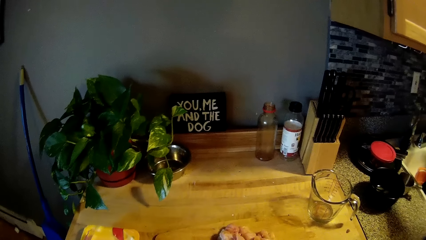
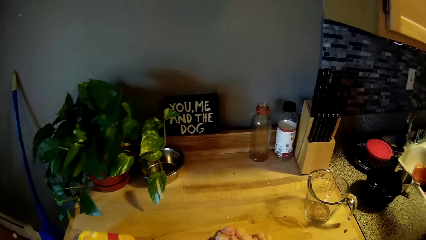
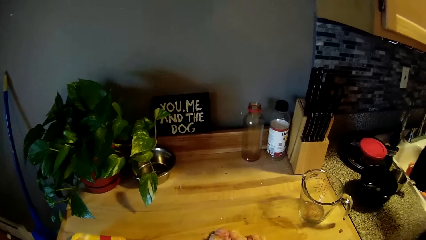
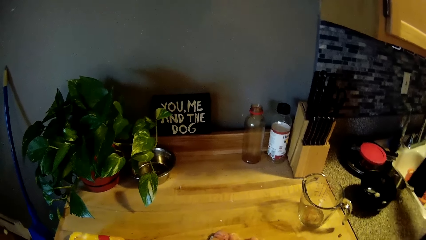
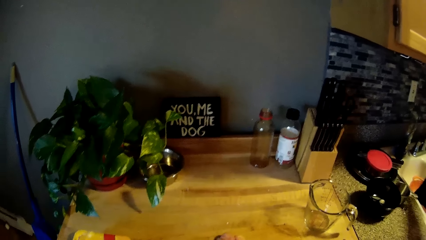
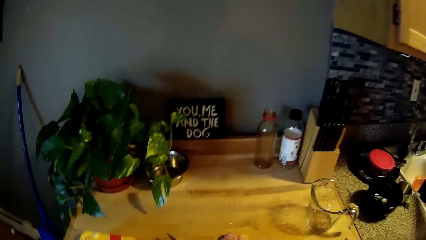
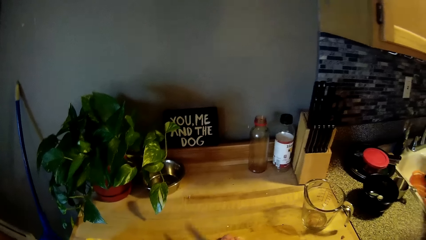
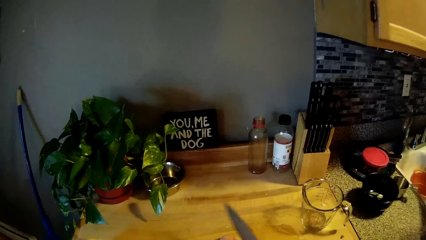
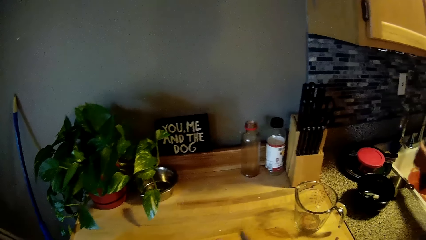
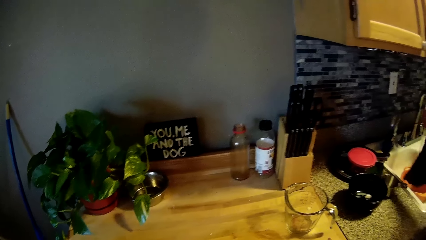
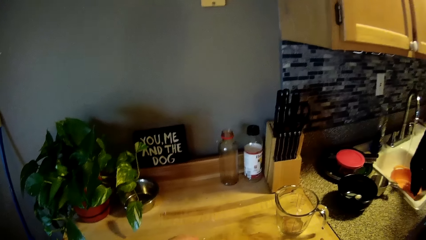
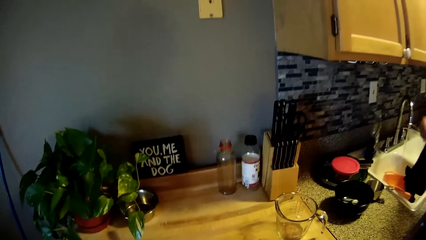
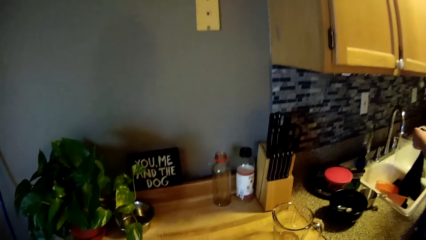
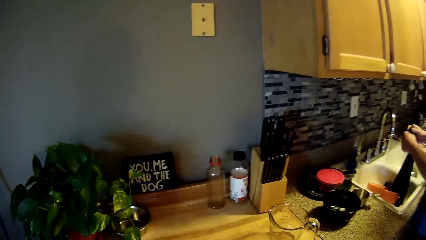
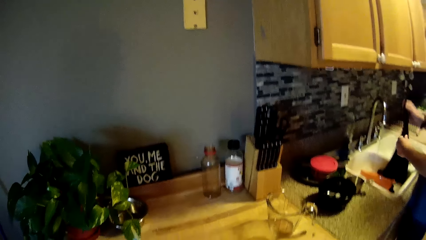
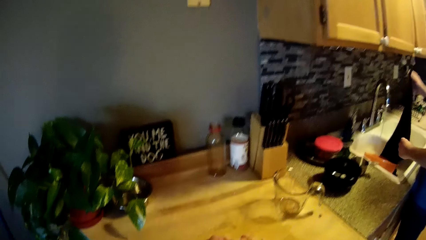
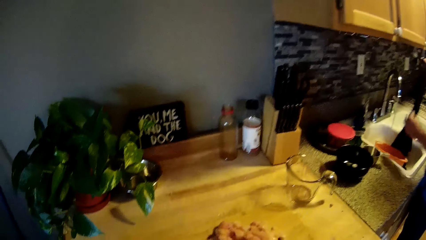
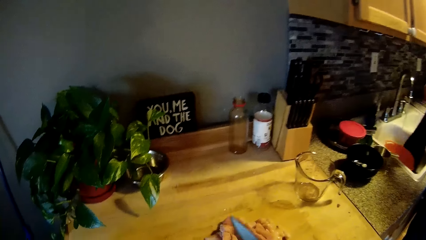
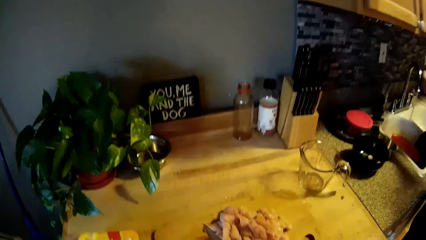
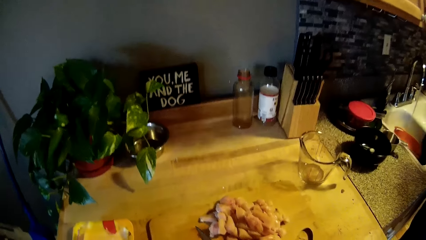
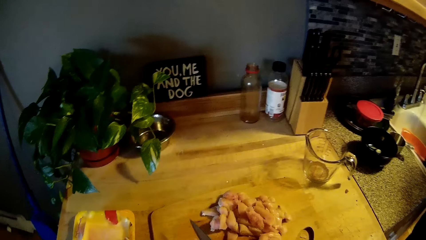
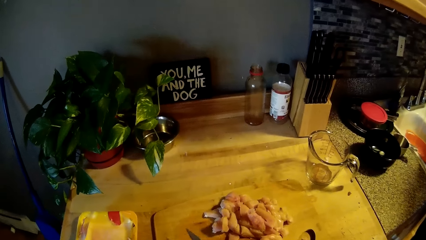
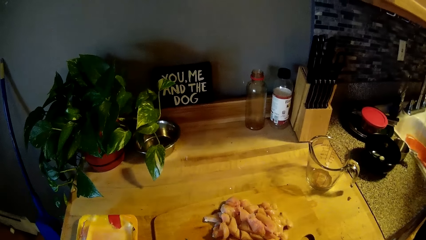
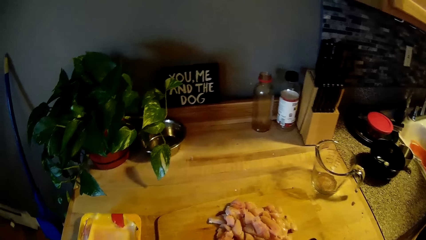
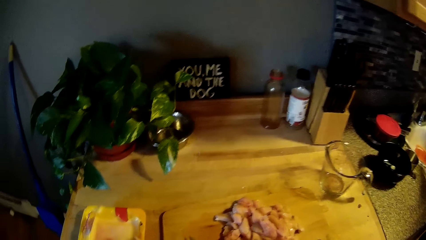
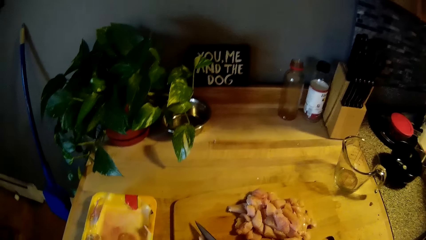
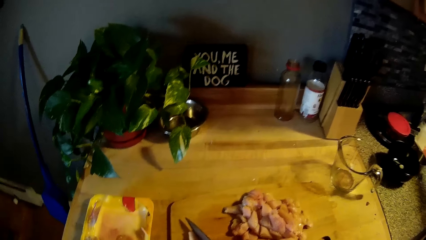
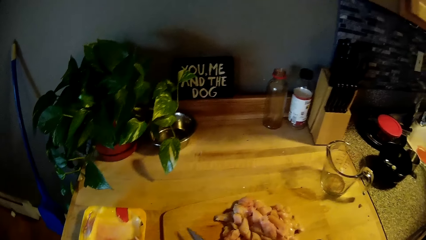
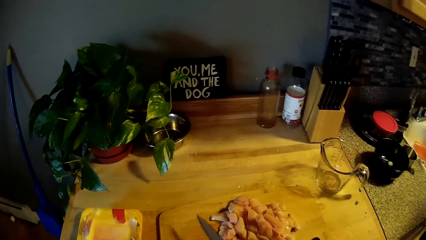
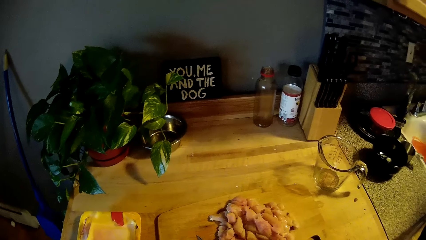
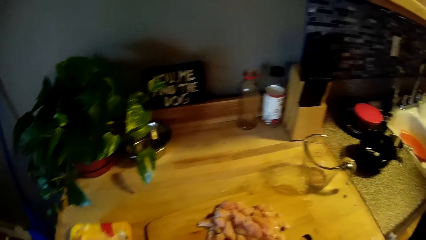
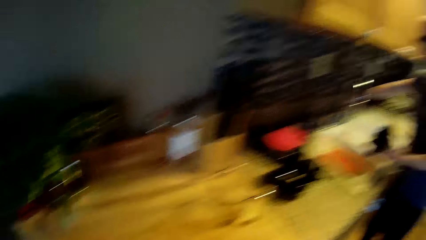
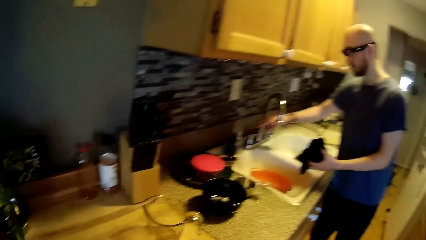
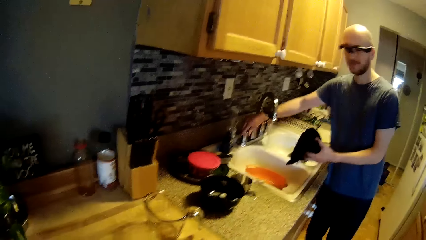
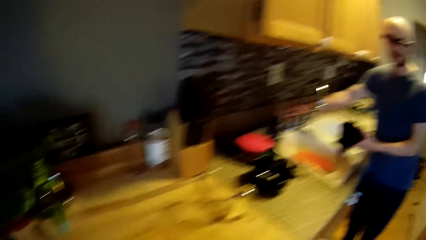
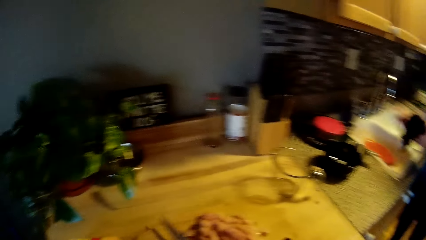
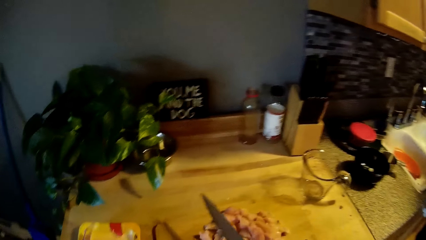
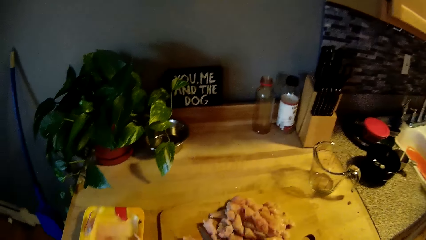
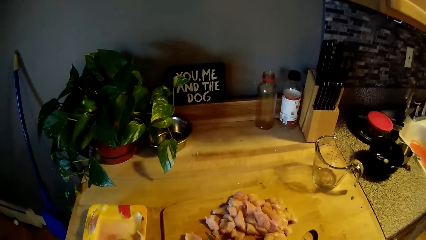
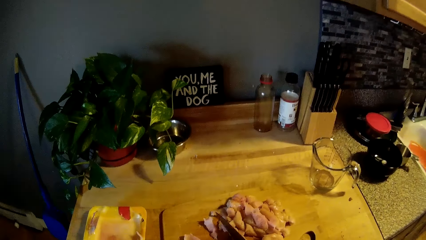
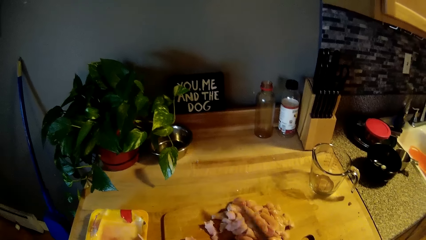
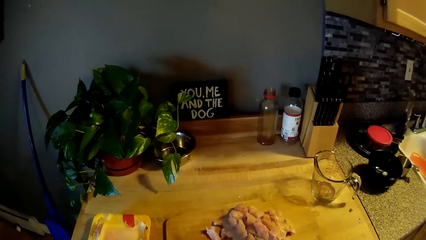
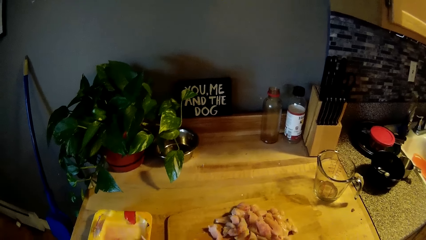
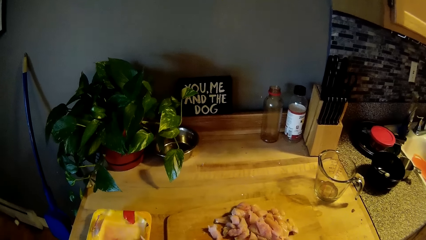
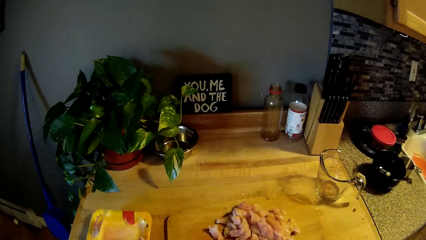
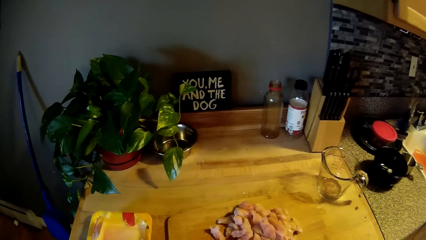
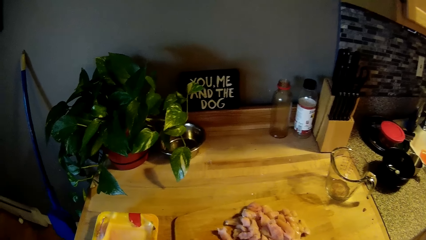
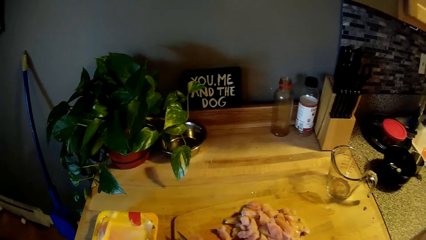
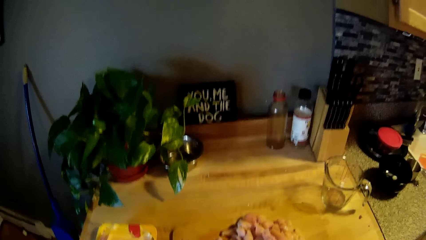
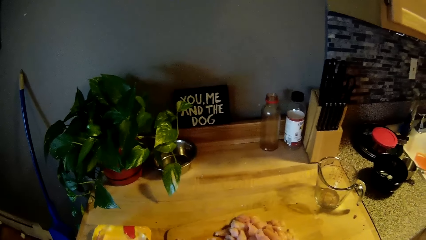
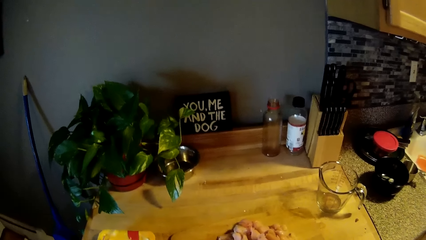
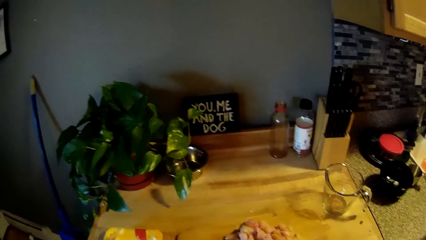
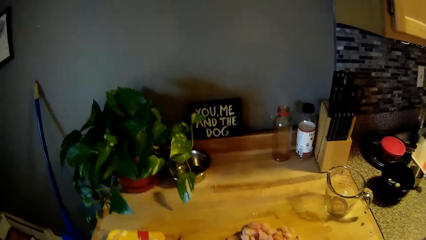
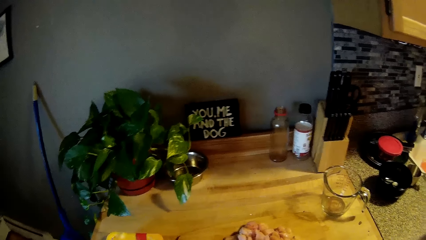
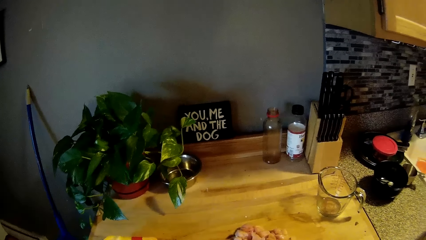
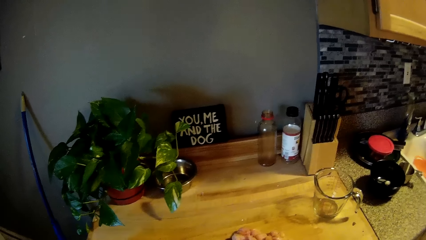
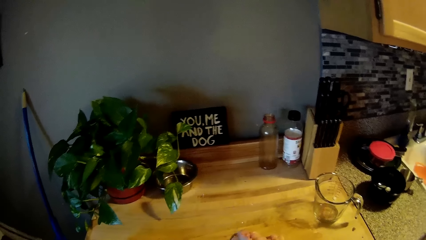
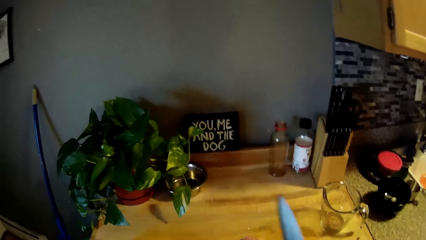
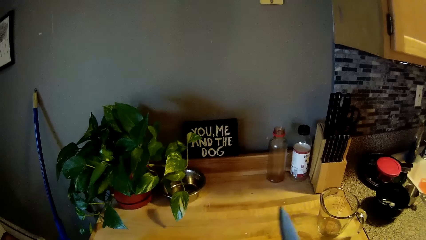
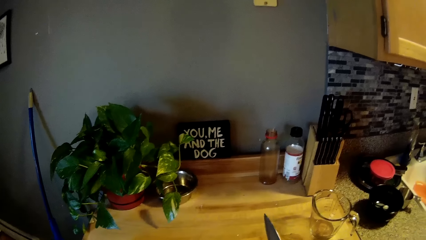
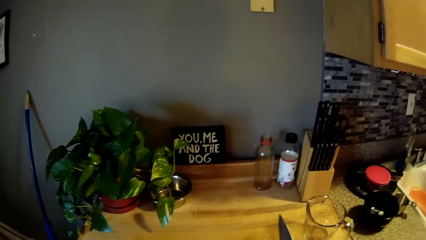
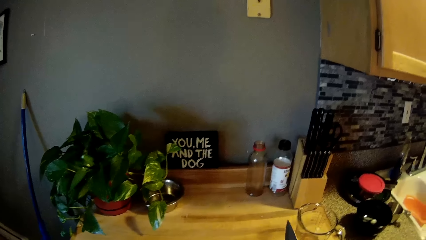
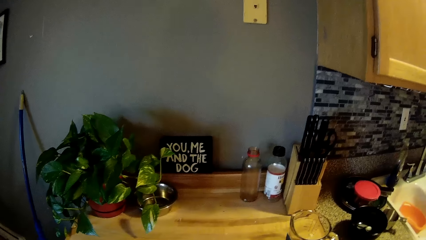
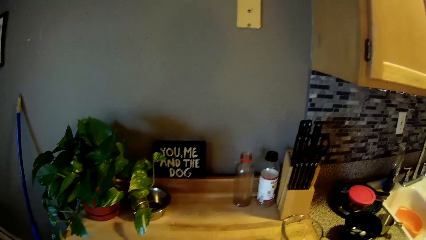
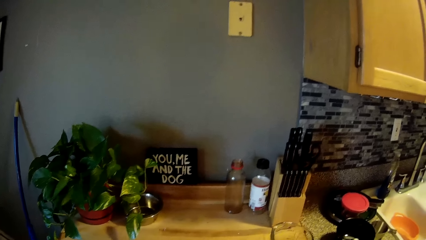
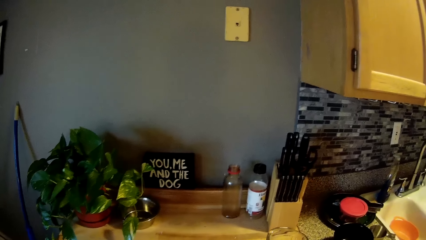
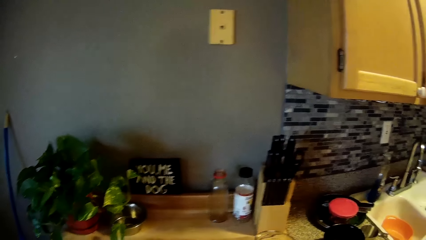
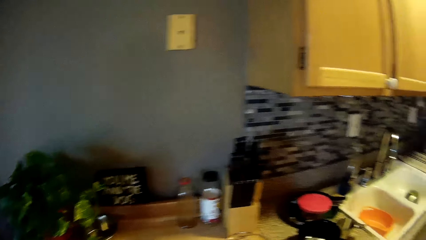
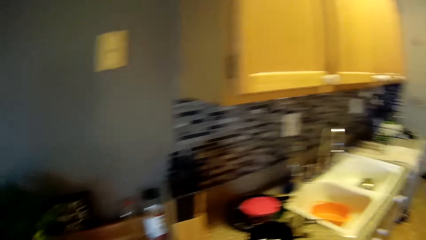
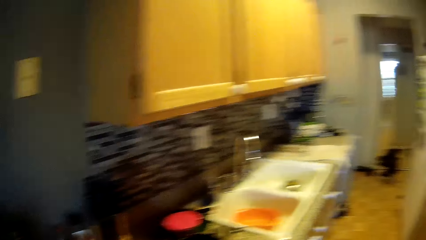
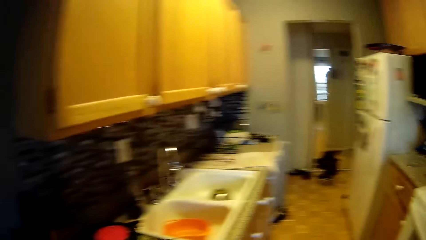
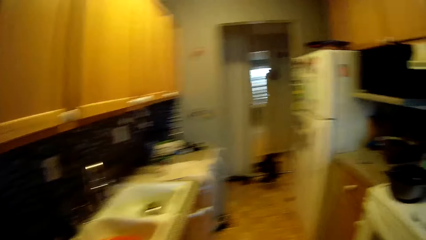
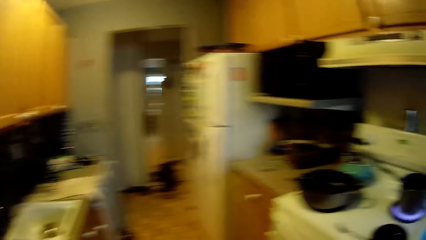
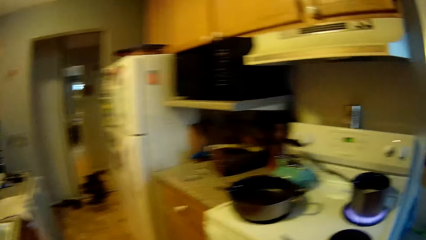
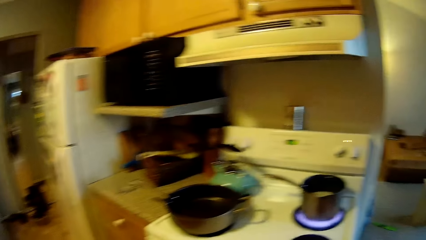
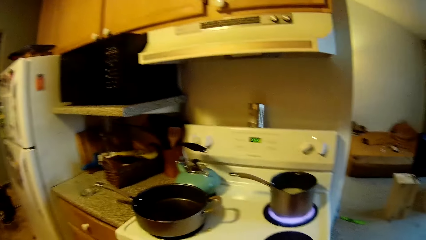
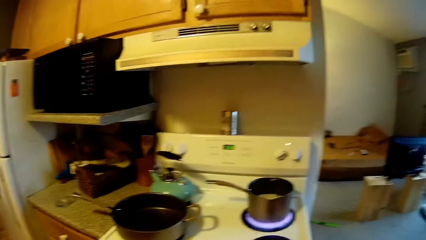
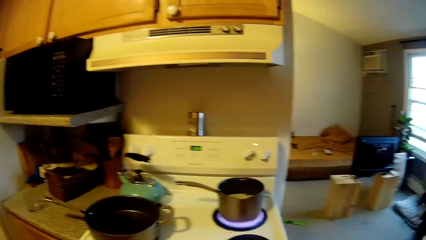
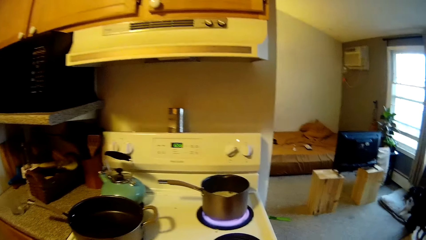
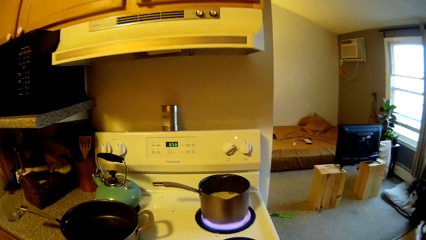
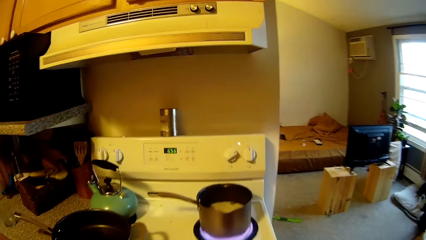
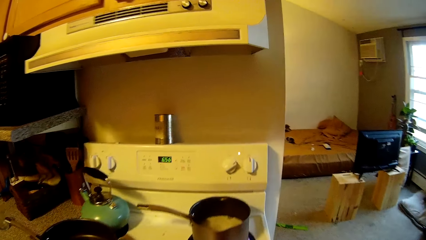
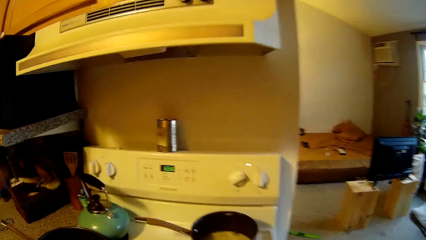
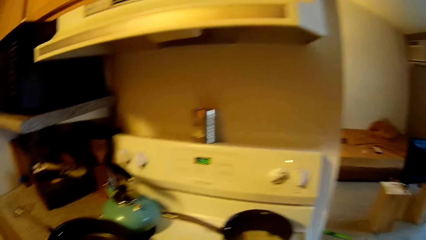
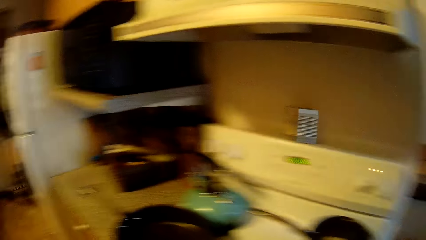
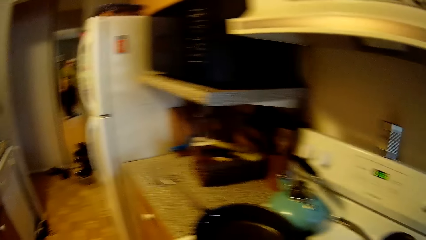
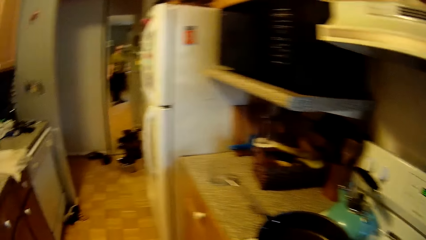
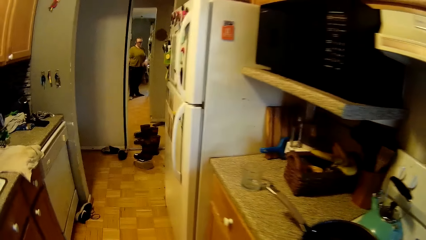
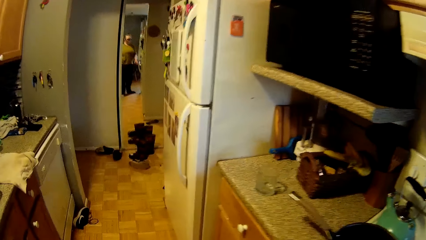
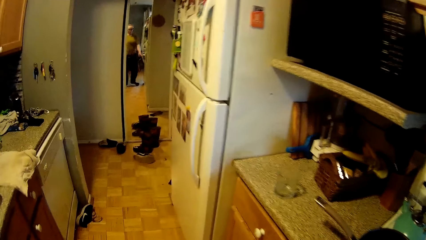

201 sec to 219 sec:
A man straightens the towel. The man closes the tap. The camera wearer pushes the meat pieces with a knife. They look around the sink table and look around the kitchen.
